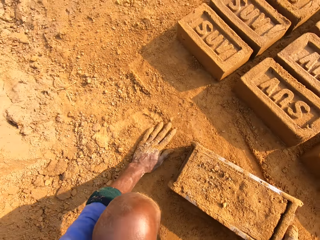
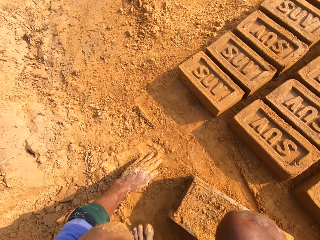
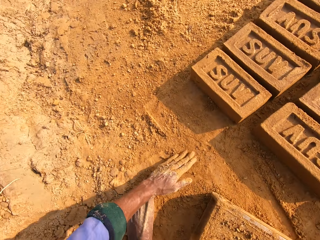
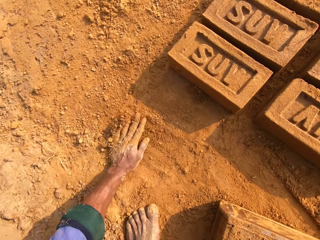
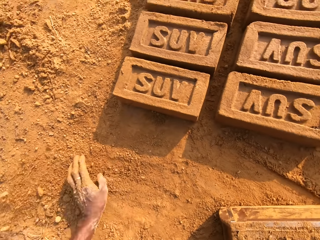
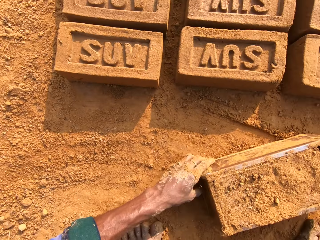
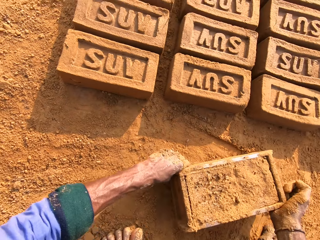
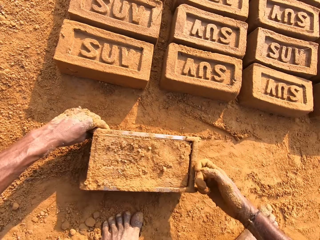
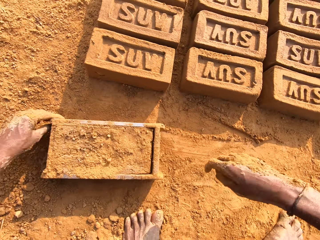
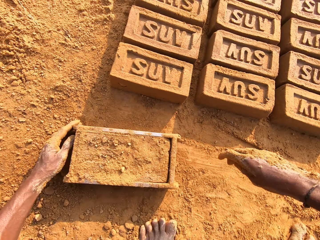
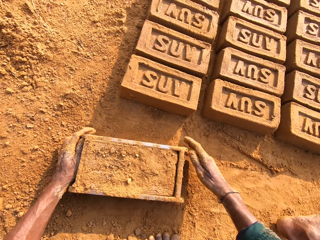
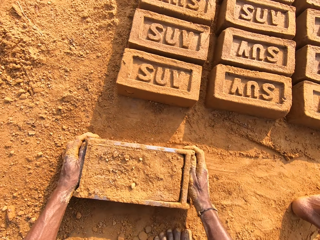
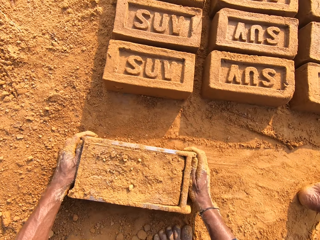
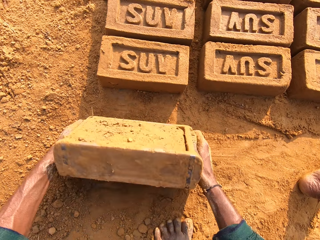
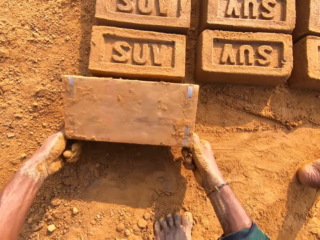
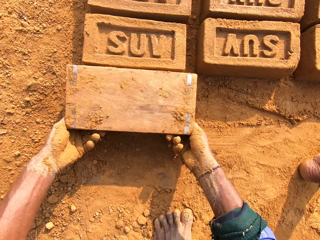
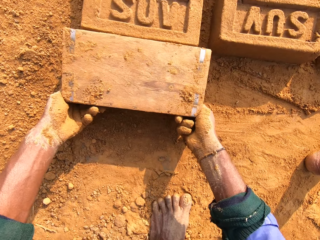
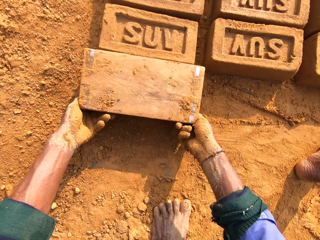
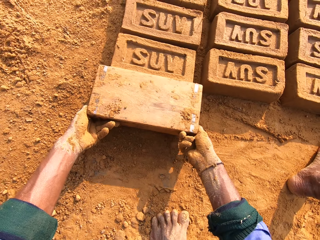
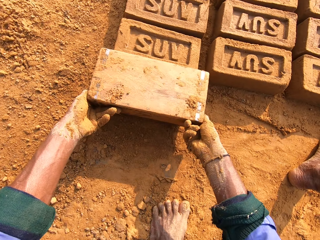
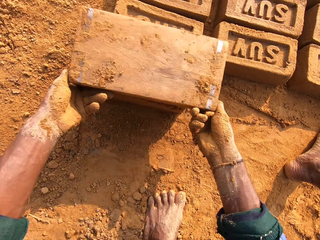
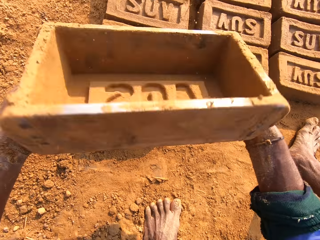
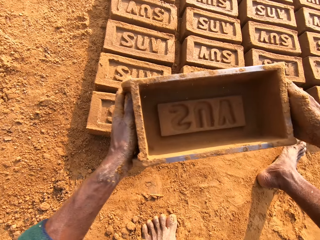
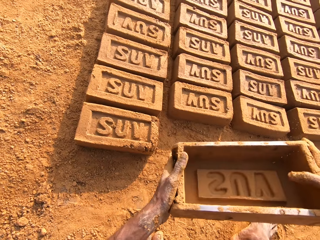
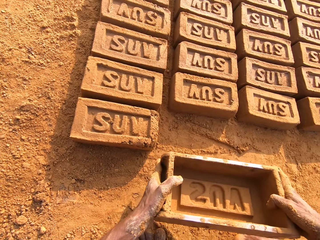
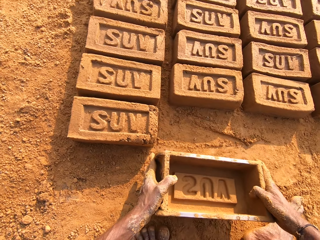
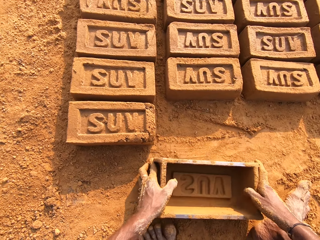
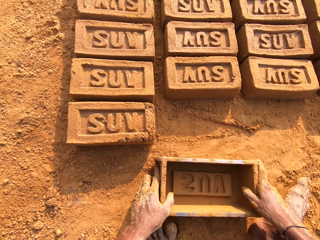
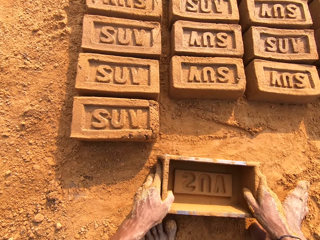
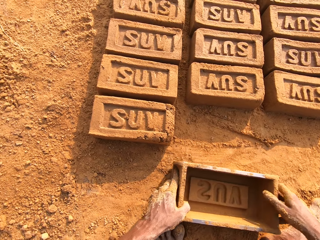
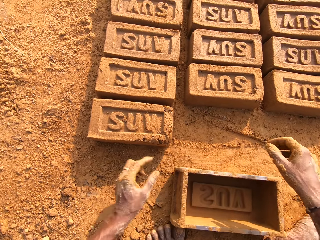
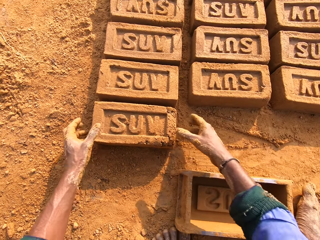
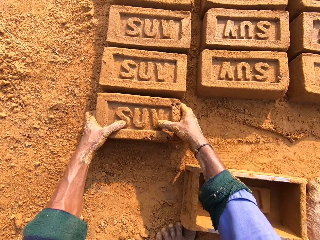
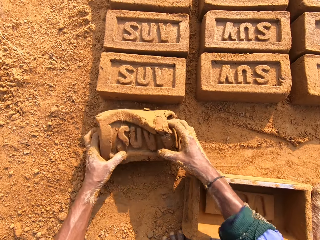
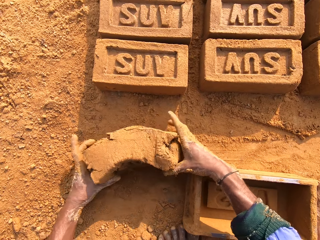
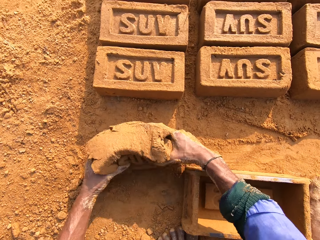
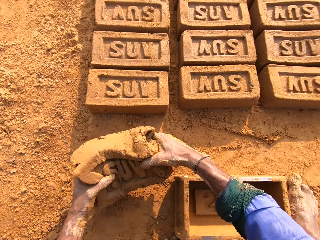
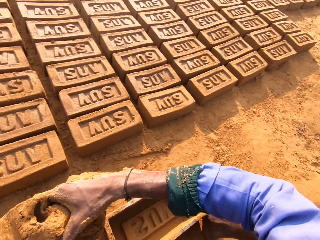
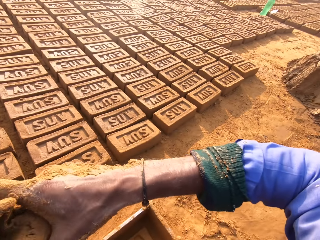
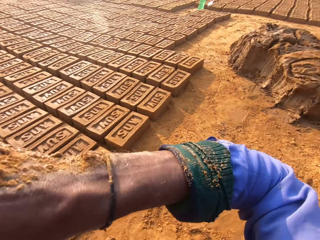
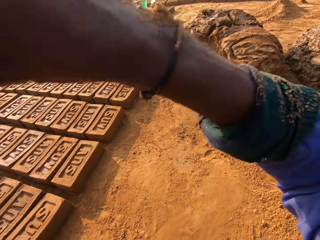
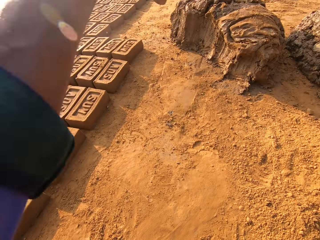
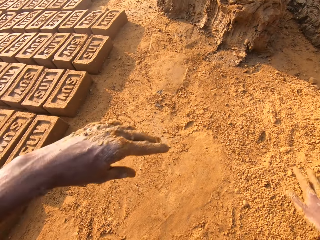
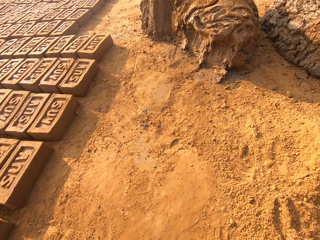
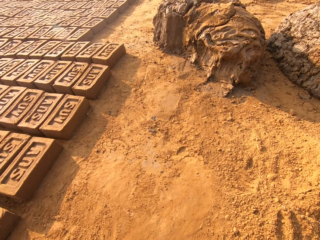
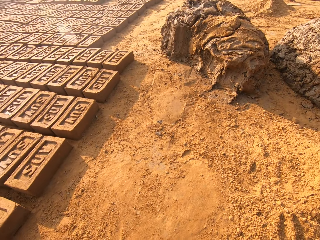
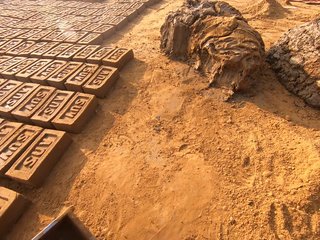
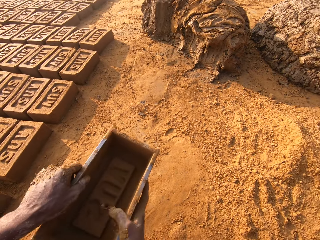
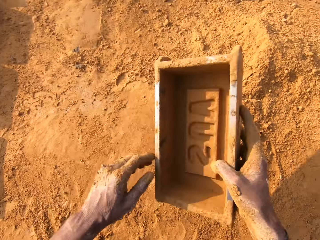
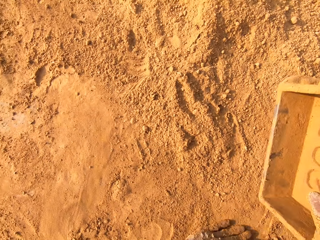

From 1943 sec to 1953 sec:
The camera wearer puts the brick mould down. They rub the soil and touch the soil. They push the brick mould. They turn the brick mould. They remove the clay mould from the brick mould. They put the brick mould on the ground. They pick up the mud brick. They throw the mud brick. They lift up the hand.

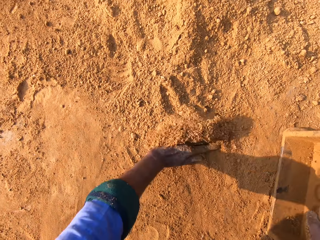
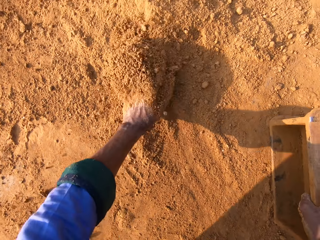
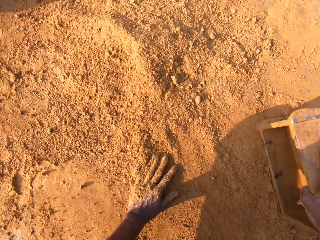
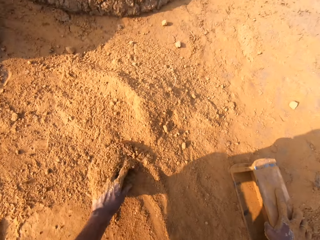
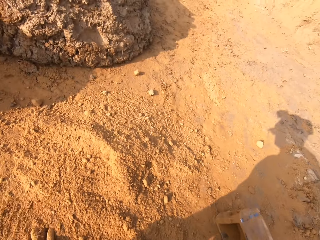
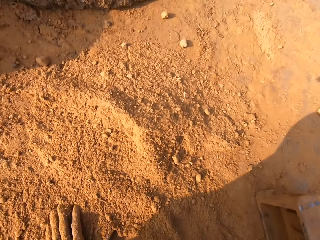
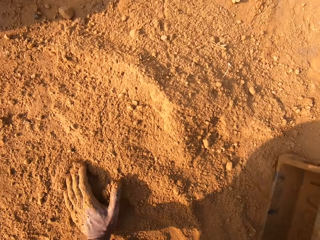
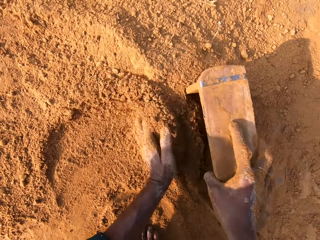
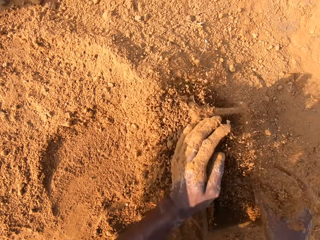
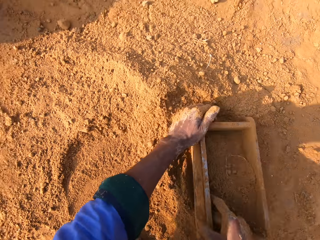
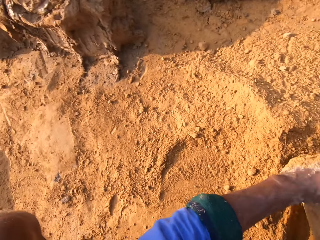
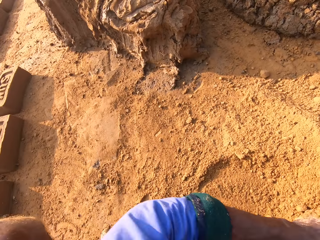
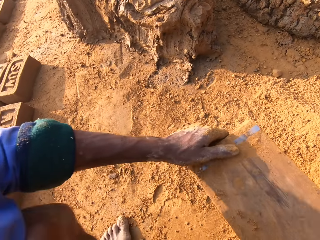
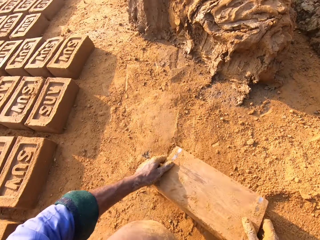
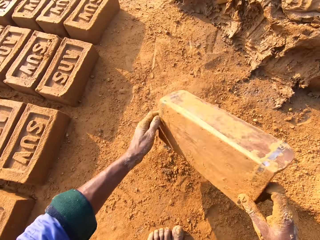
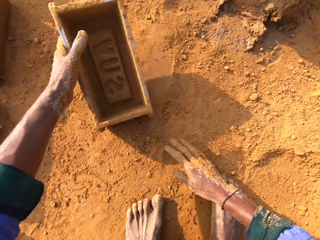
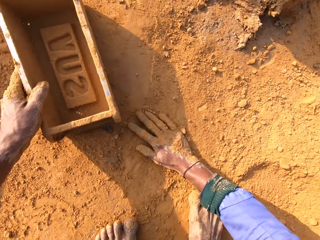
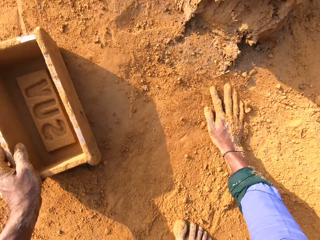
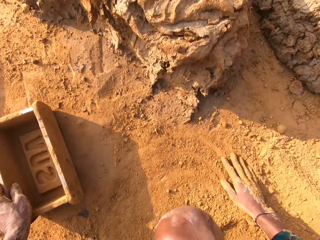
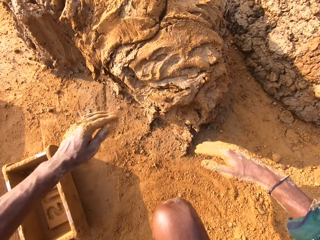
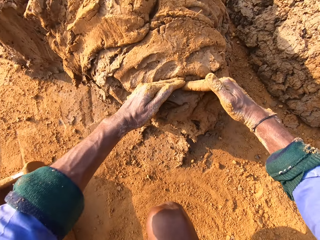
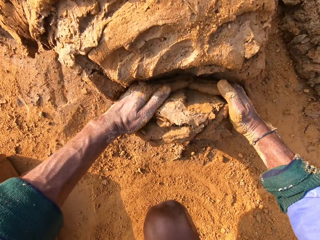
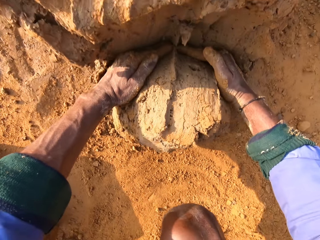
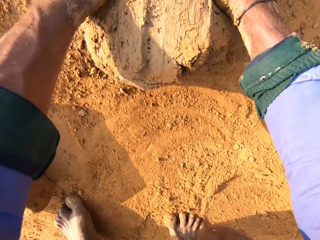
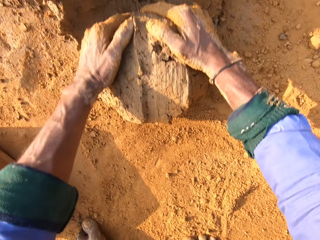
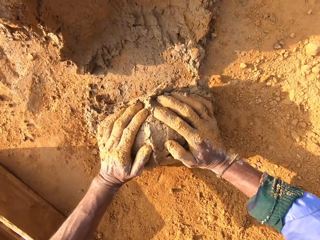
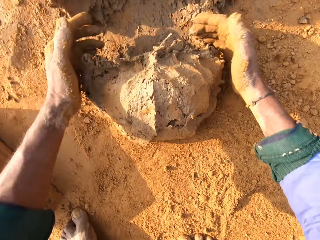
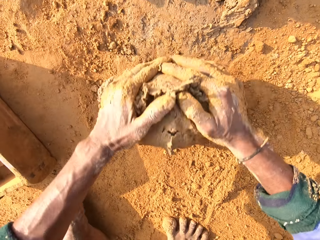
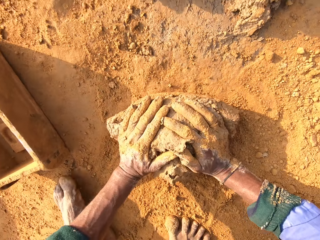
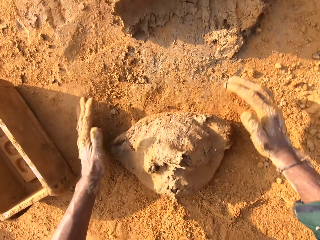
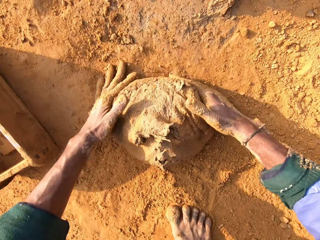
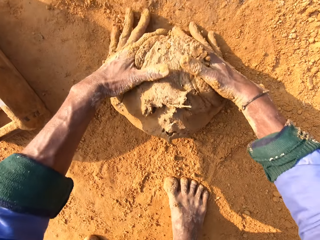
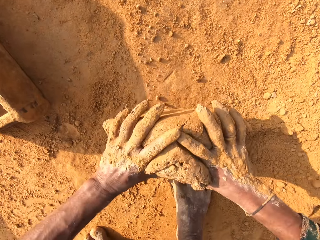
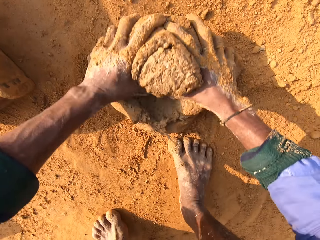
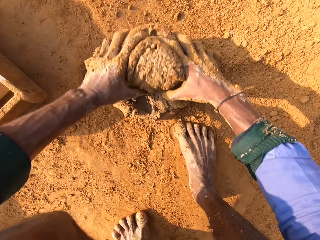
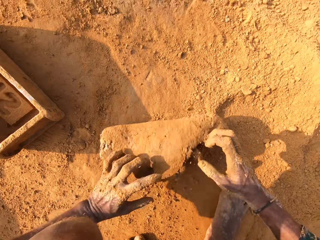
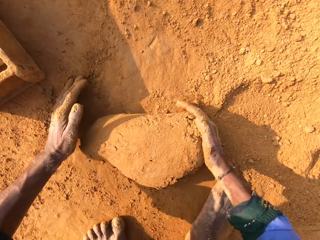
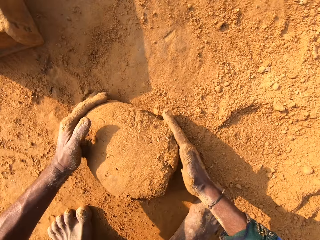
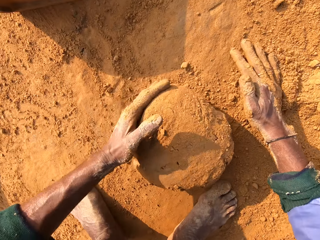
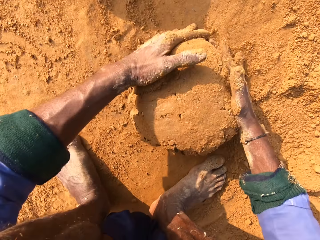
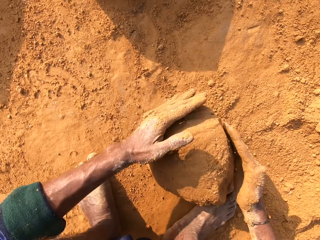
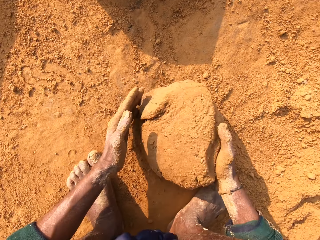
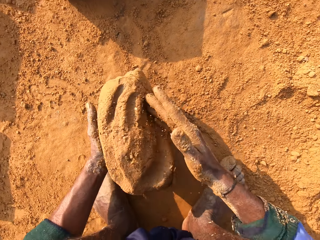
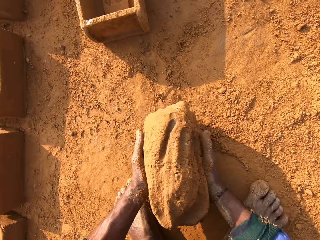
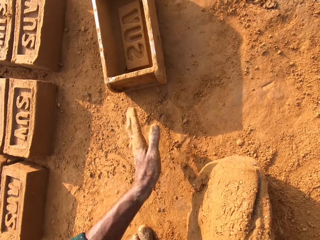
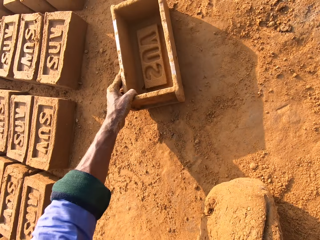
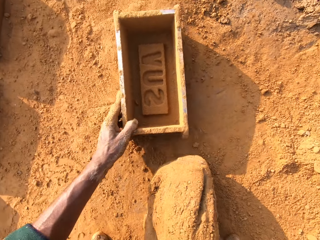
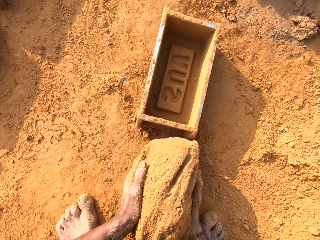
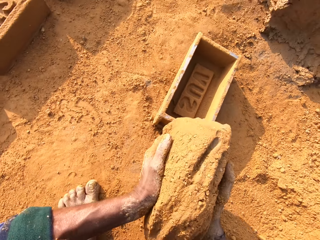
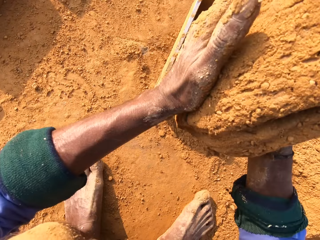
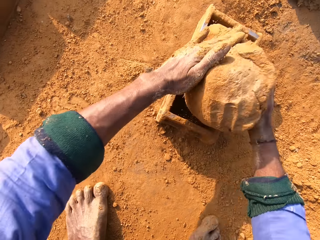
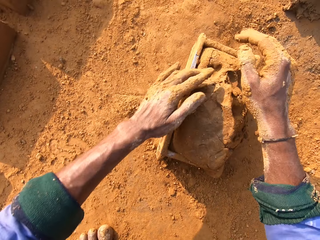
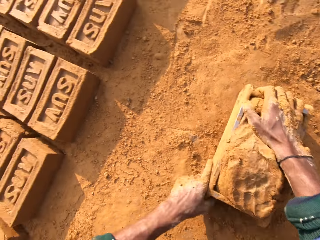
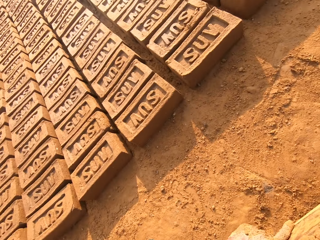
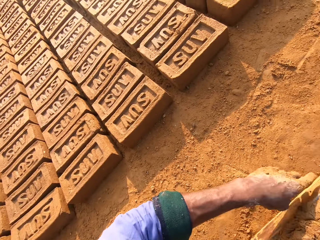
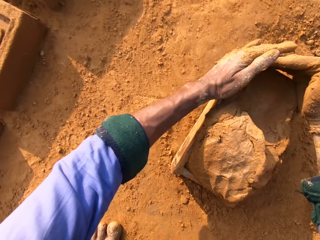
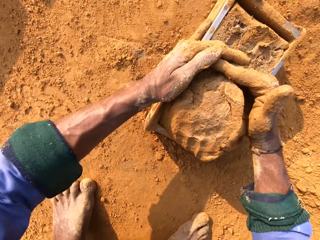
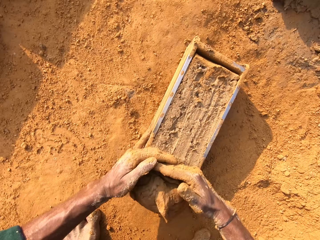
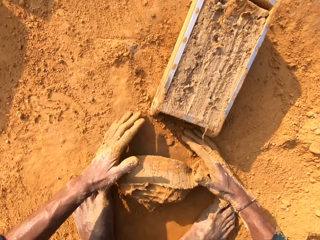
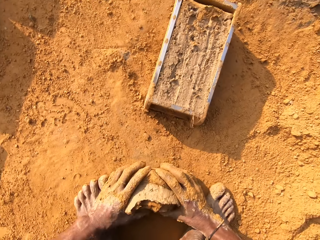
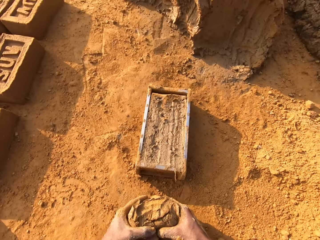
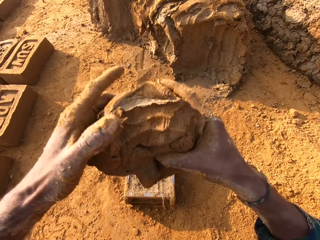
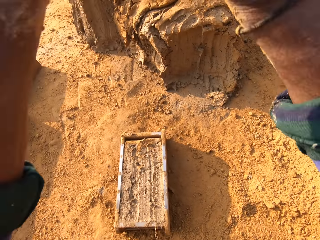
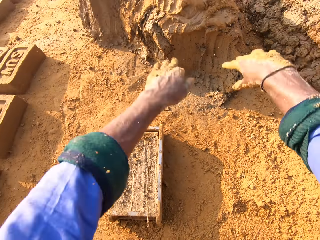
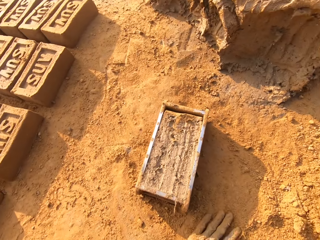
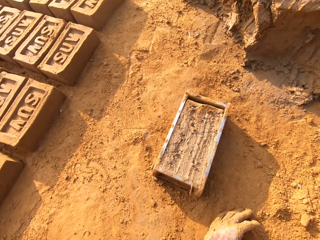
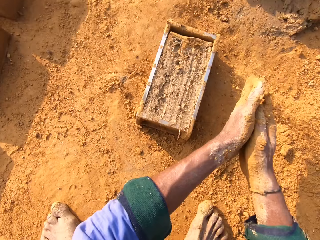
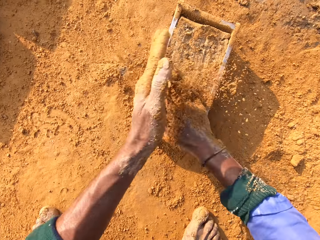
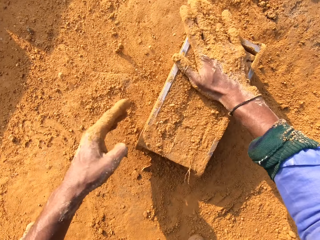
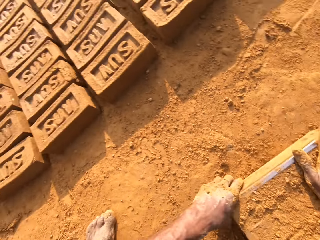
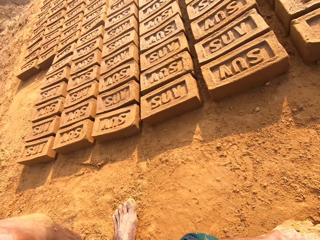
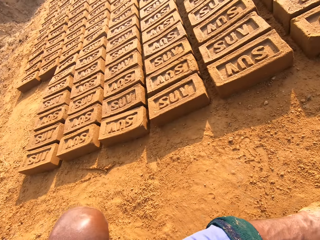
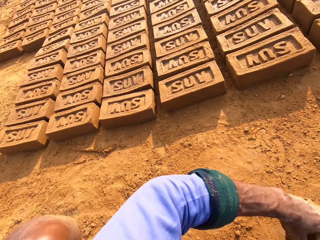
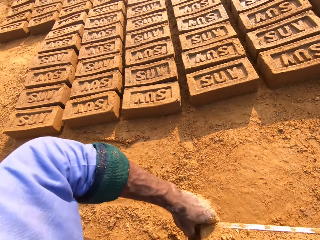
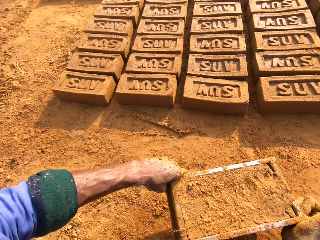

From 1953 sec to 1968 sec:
The camera wearer takes the brick mould. They touch the soil. They put the soil in the brick mould. They pour the soil. They put down the brick mould. They spread the soil. They cut the clay mould or mud. They roll the mud. They turn the clay mould. They take the clay mould. They take the brick mould. They put the clay mould in the brick mould. They press the mud. They cut the clay mould. They pick up the mud. They lift up the hand. They throw the mud. They scoop the soil. They touch the clay mould. They put the soil to the mud.
